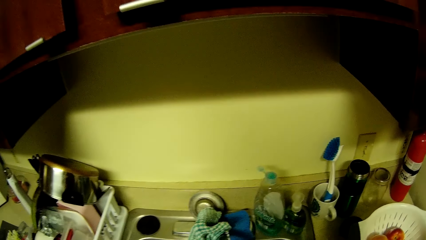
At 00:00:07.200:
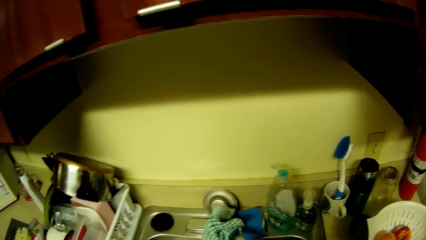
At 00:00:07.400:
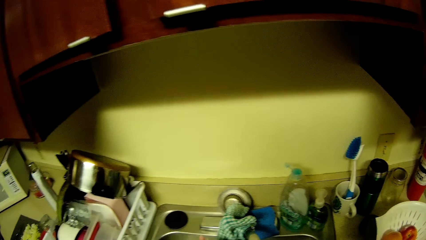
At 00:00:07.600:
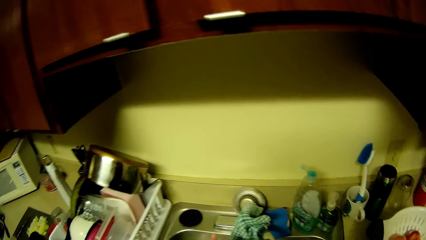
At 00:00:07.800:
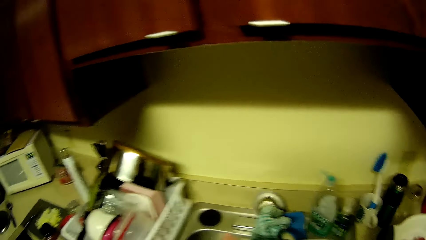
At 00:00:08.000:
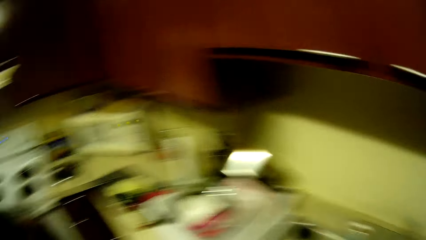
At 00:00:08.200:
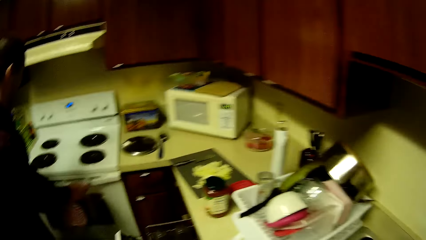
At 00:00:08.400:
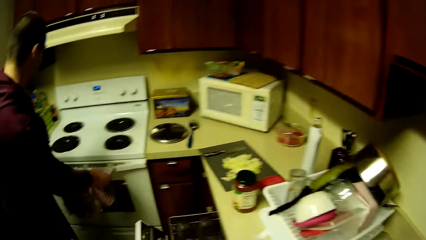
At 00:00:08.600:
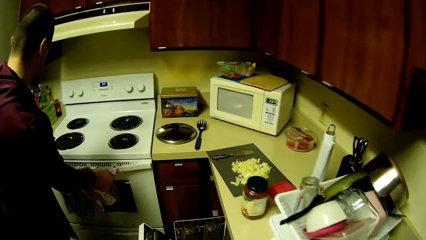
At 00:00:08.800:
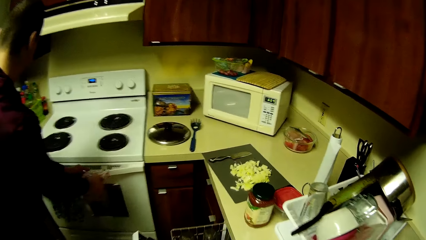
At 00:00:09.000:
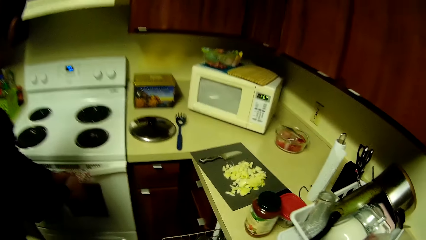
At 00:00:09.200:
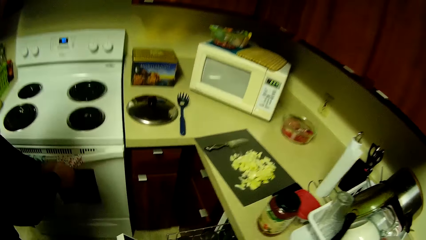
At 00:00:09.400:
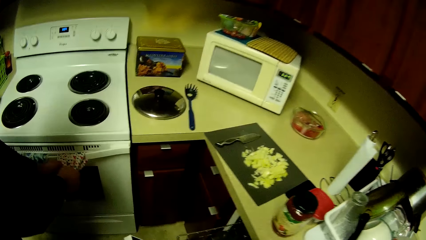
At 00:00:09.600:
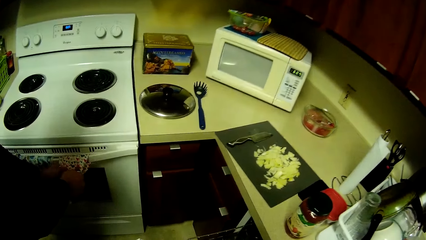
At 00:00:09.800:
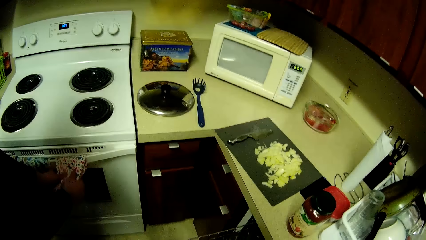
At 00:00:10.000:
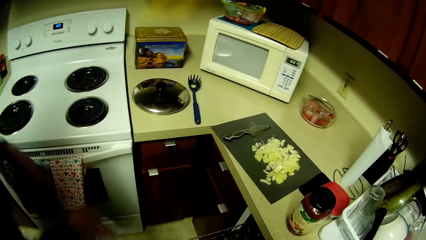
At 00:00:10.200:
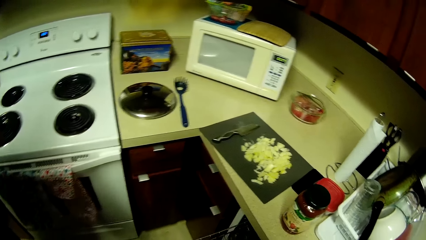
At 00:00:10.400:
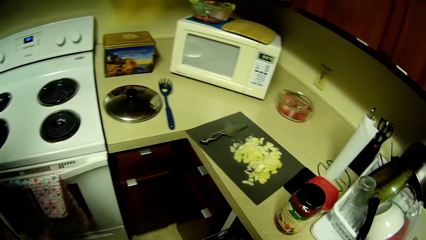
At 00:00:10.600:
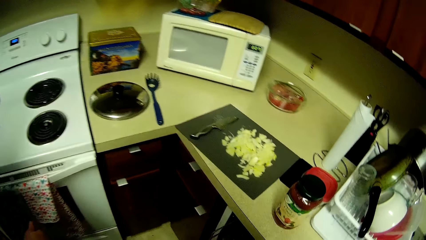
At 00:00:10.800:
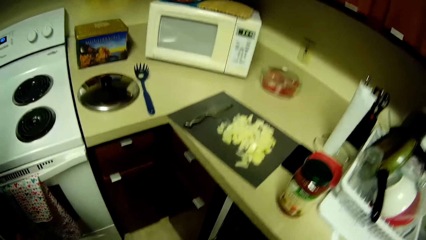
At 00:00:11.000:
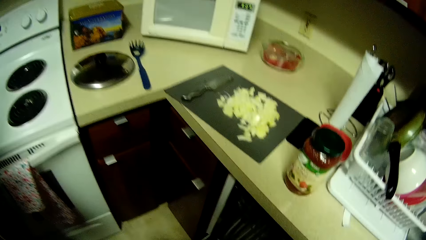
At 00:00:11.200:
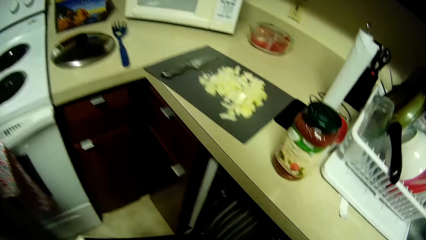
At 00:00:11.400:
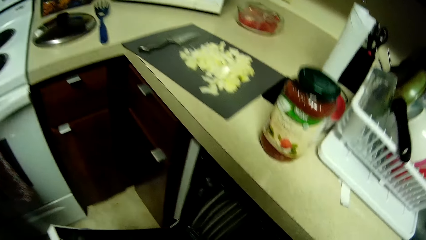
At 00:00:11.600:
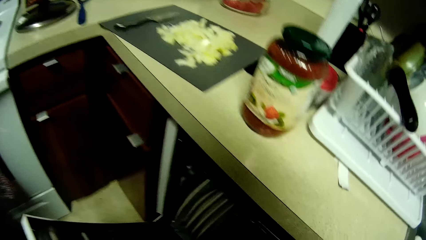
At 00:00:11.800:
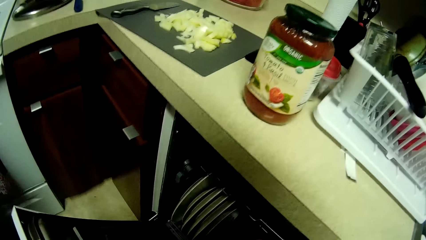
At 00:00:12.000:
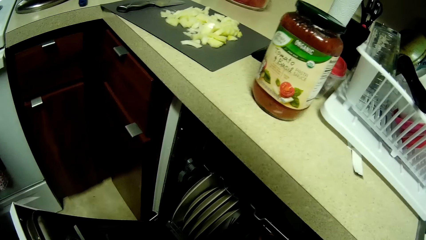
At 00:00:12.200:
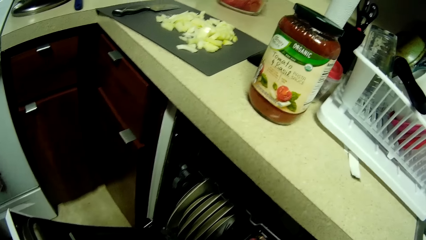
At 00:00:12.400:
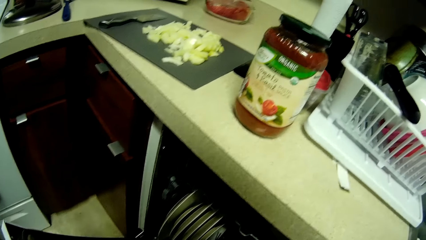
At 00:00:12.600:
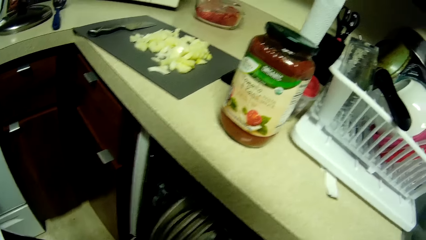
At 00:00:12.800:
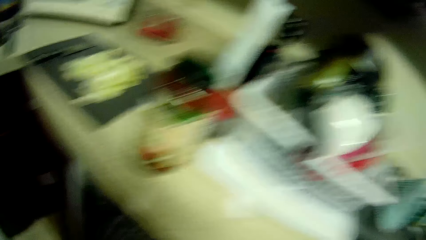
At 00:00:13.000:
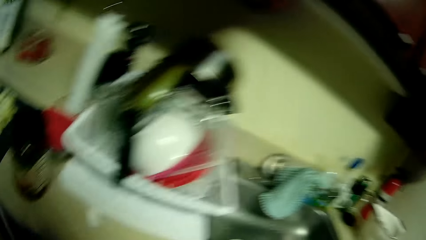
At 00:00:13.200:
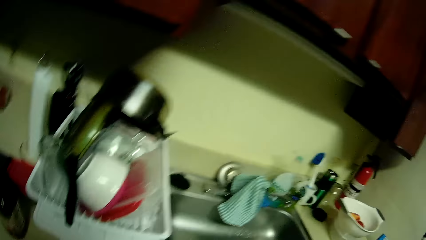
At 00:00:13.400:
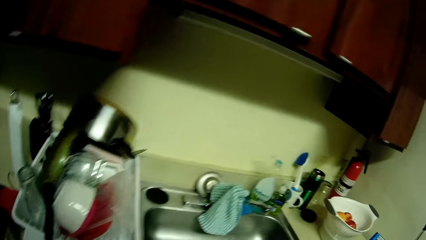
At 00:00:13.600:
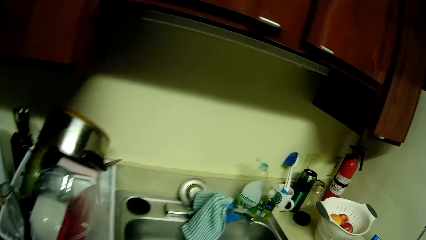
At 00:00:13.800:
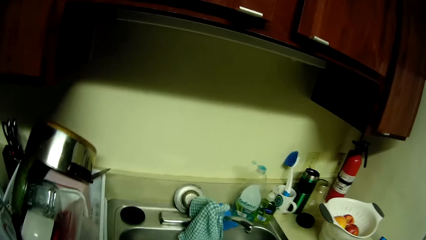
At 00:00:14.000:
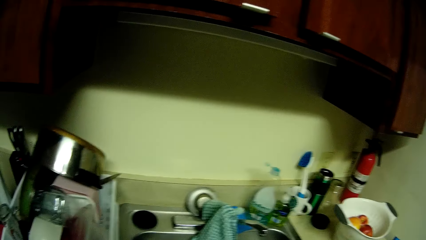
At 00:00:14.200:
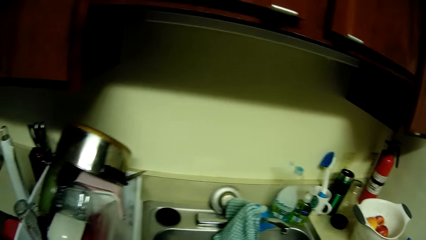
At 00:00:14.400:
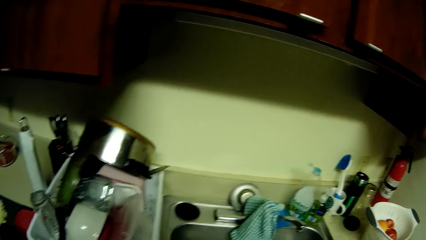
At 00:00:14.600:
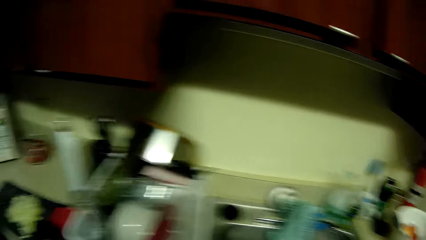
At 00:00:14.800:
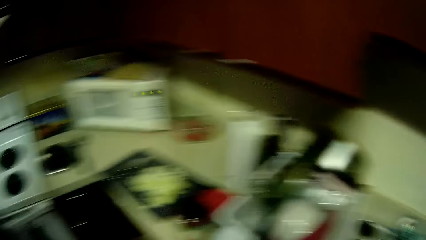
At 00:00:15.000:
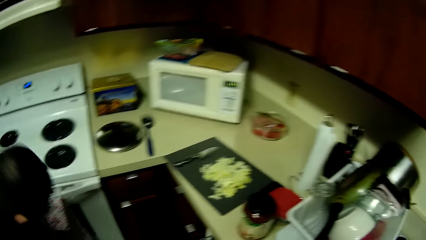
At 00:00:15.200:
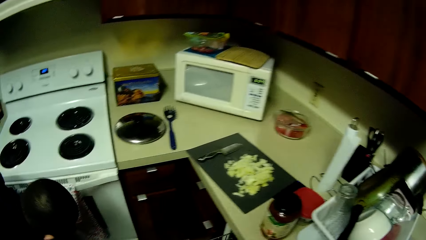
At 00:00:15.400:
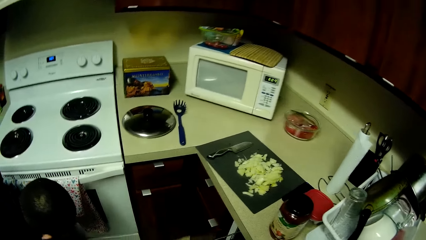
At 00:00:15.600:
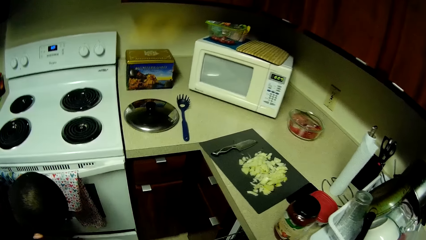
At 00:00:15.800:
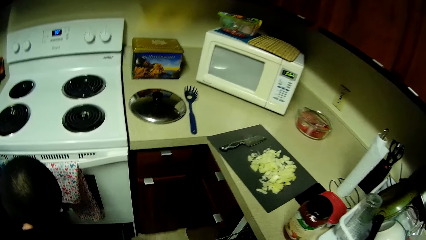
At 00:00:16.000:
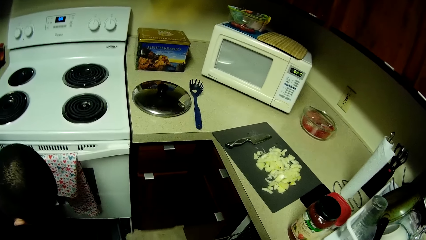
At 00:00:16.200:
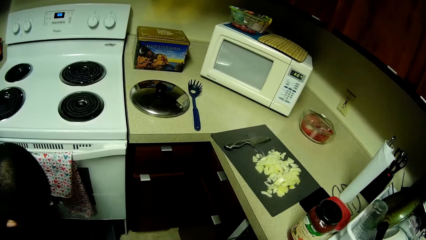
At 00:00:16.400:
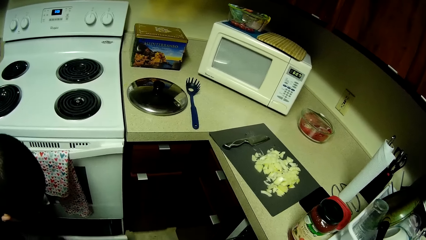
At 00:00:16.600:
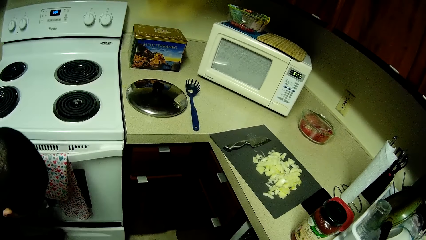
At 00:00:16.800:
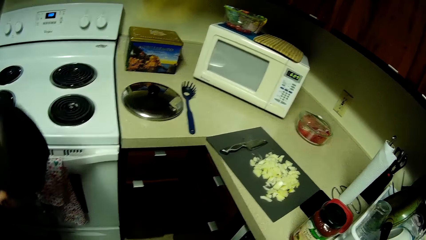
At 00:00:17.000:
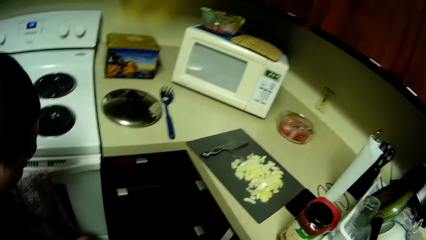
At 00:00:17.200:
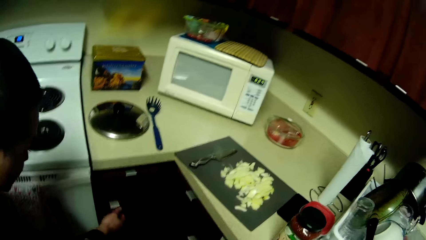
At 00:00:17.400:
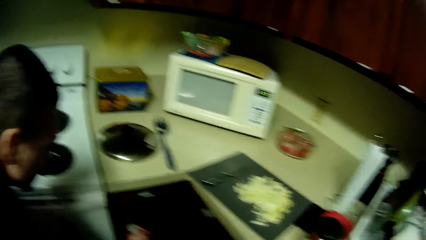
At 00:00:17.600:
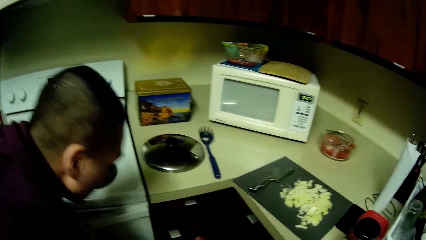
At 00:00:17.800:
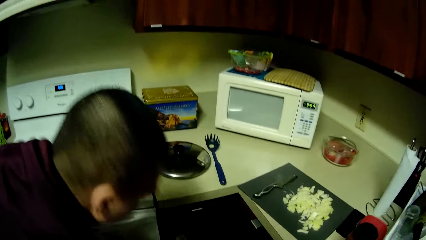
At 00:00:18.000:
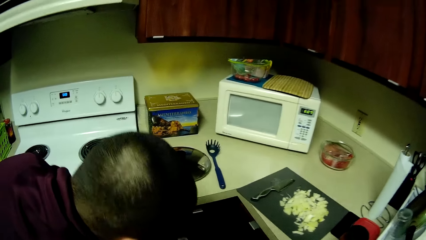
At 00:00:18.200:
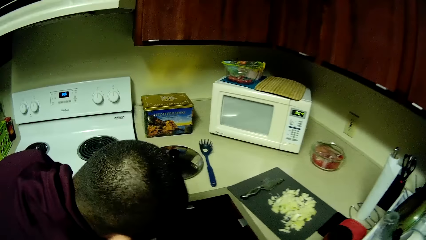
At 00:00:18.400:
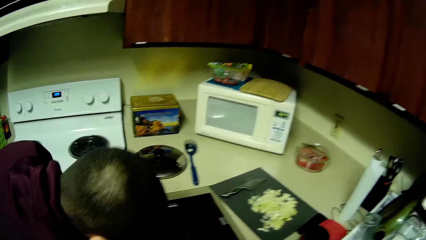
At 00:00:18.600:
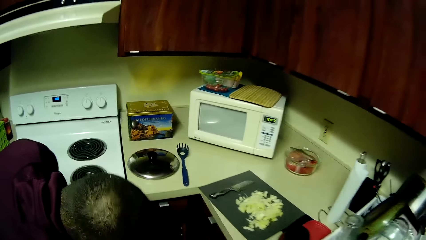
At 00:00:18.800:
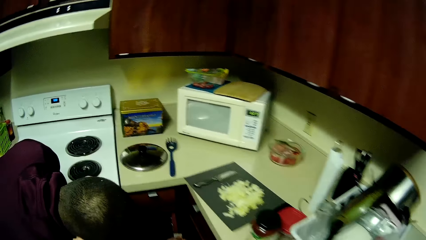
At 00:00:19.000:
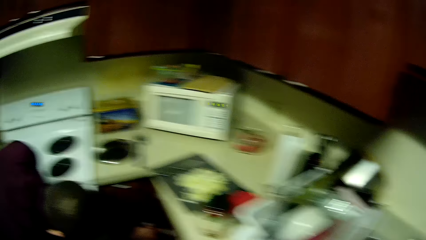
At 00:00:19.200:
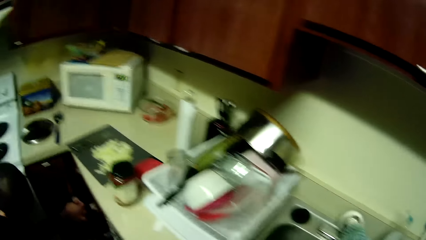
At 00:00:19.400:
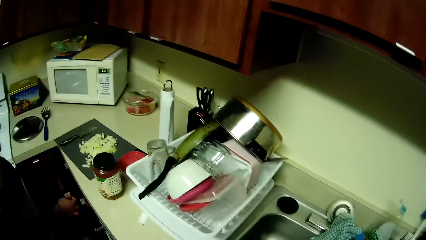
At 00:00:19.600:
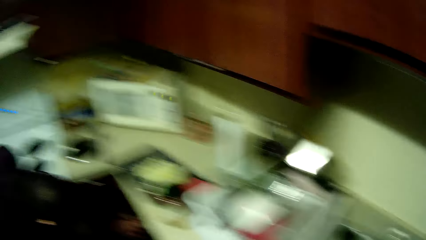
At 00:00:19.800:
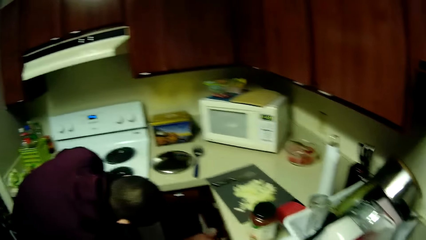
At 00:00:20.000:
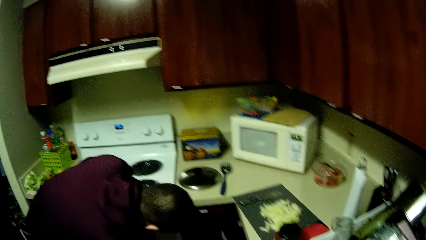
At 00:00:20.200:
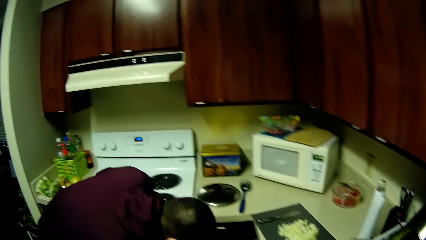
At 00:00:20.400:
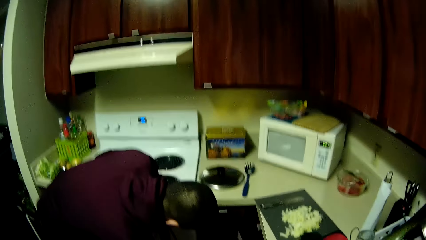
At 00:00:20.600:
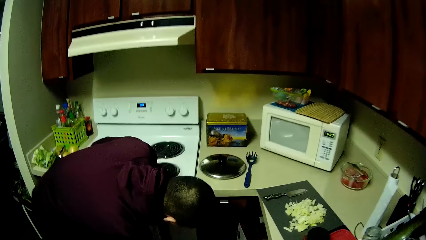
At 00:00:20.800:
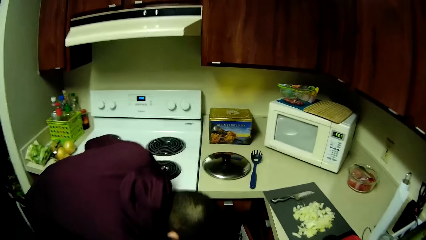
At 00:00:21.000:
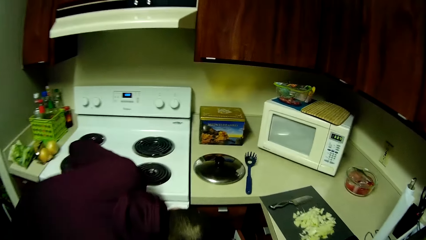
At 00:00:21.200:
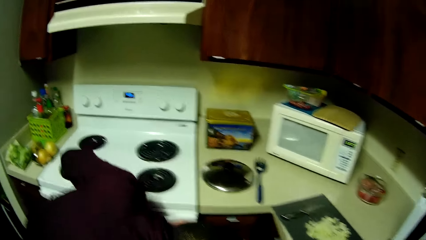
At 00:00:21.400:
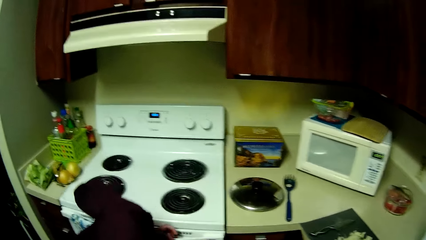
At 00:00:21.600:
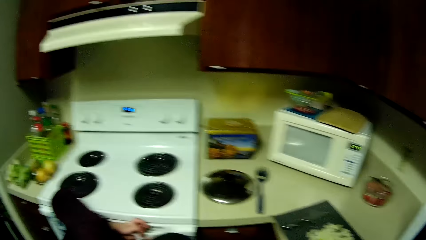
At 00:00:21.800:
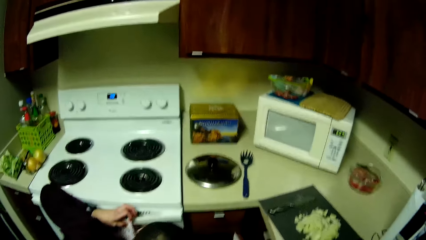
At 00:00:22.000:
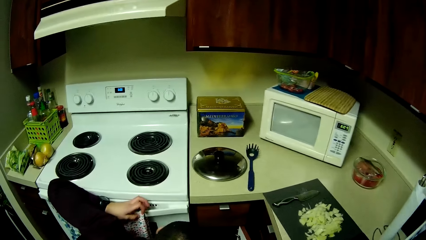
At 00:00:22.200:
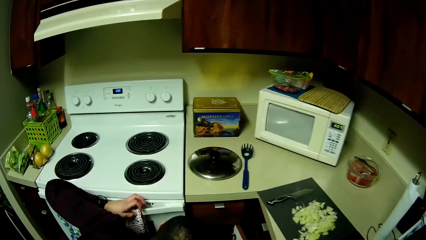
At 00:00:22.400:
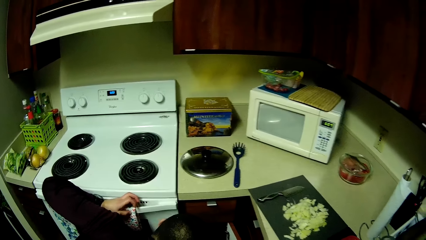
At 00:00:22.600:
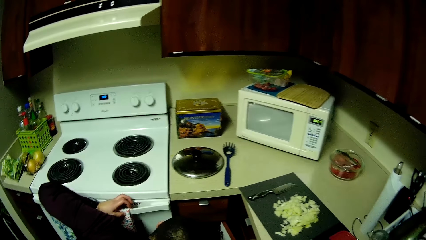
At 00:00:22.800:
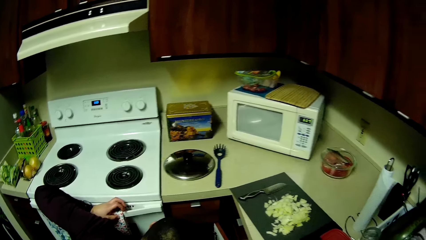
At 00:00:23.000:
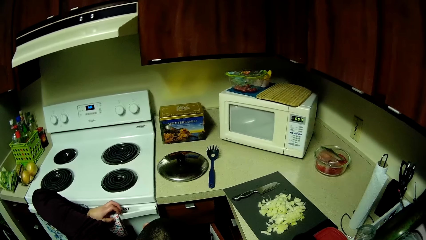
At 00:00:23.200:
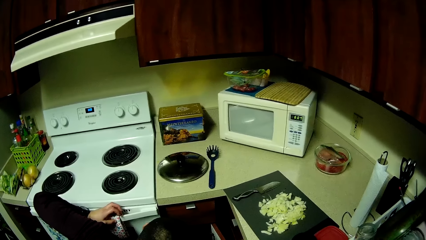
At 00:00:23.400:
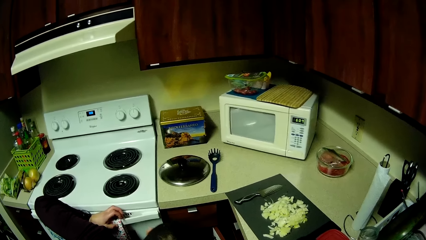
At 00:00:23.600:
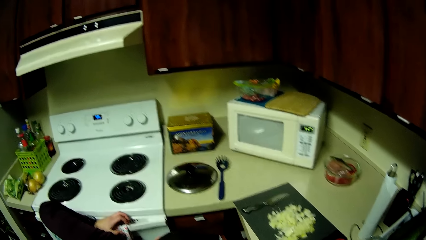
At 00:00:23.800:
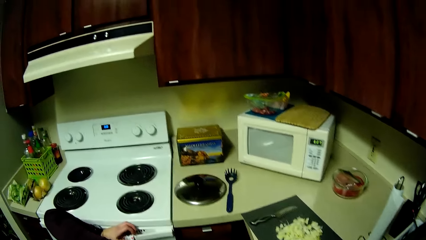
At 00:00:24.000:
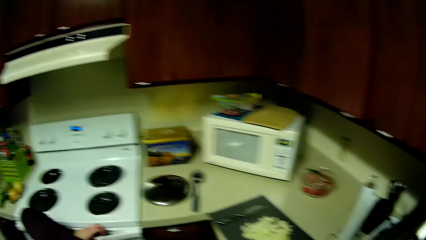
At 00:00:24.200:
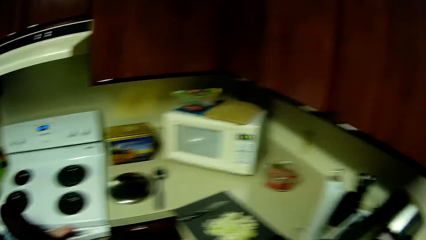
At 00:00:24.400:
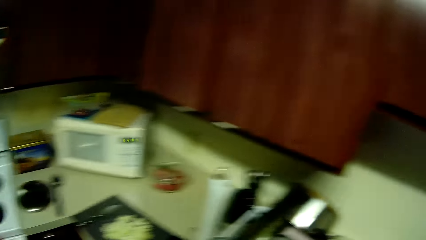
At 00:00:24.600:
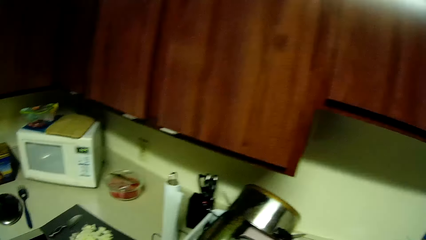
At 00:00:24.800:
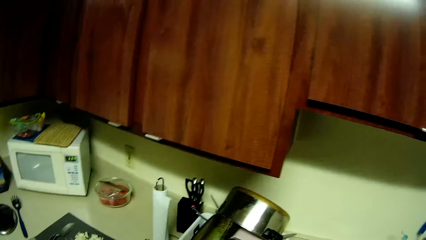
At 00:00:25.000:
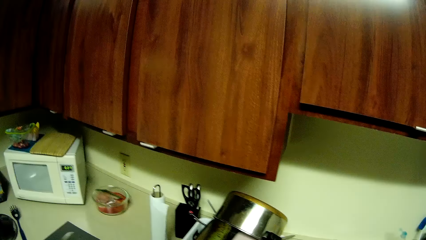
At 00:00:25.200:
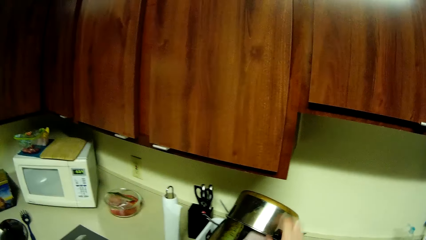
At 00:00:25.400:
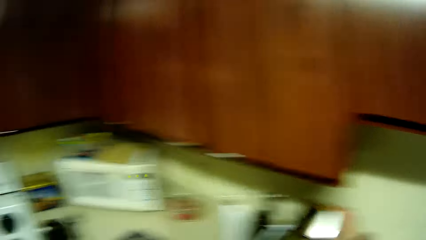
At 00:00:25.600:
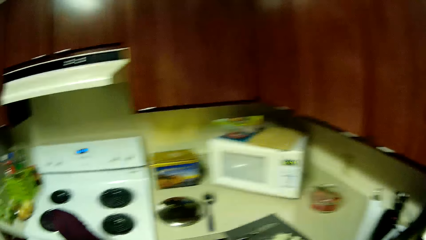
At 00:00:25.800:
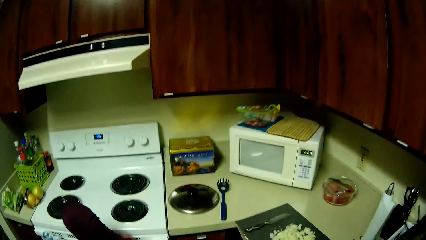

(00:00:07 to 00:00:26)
The camera wearer looks at the utensils. A man wipes both hands with a towel. The man opens a broiler drawer on the gas cooker with his right hand. The man shuts the broiler drawer on the gas cooker. The man opens a drawer with his right hand. The man holds the gas cooker with his left hand.
